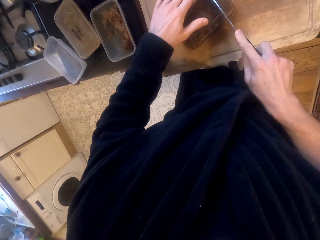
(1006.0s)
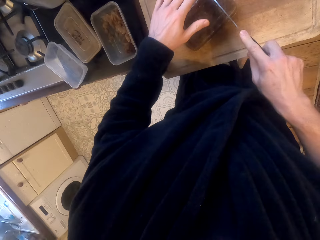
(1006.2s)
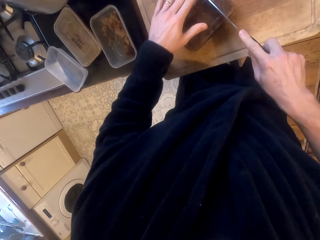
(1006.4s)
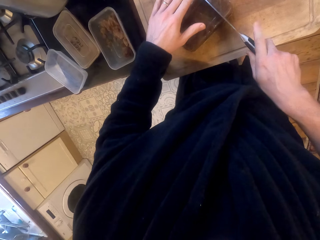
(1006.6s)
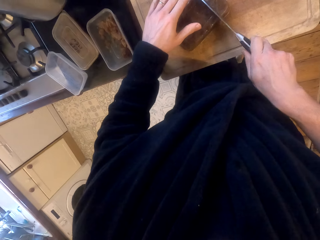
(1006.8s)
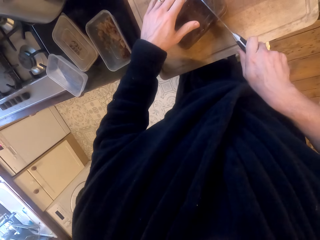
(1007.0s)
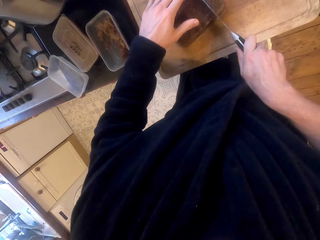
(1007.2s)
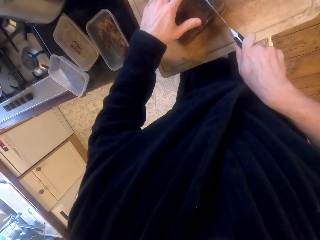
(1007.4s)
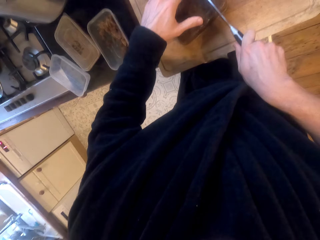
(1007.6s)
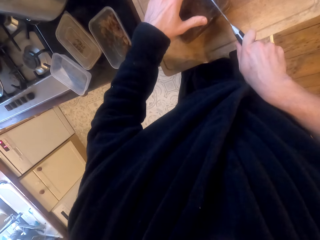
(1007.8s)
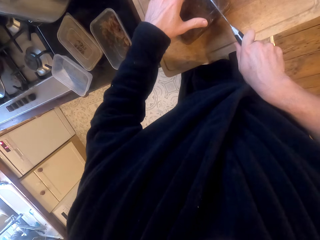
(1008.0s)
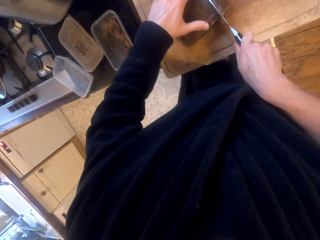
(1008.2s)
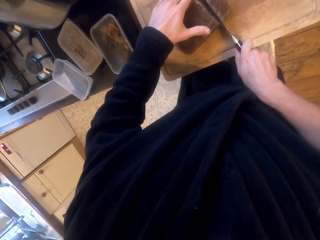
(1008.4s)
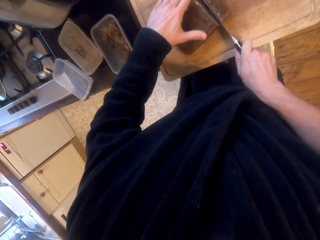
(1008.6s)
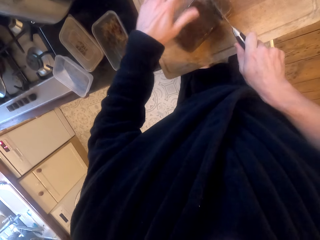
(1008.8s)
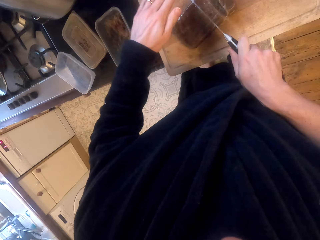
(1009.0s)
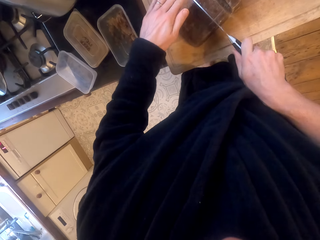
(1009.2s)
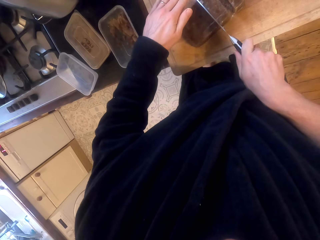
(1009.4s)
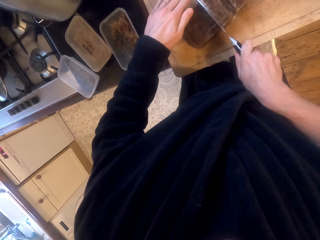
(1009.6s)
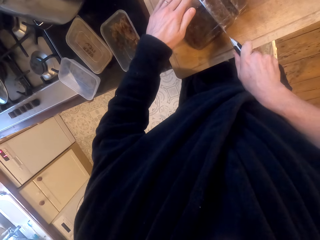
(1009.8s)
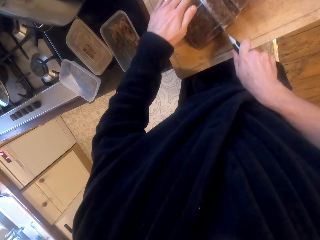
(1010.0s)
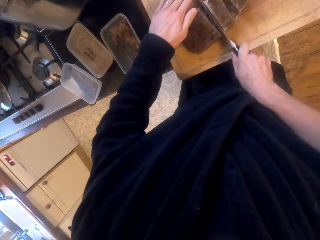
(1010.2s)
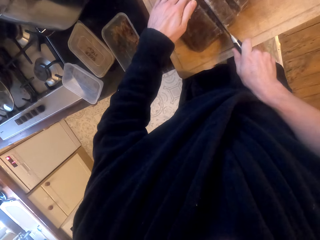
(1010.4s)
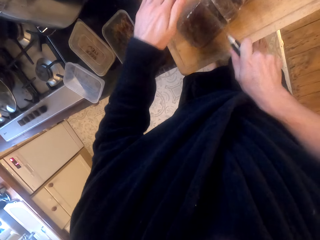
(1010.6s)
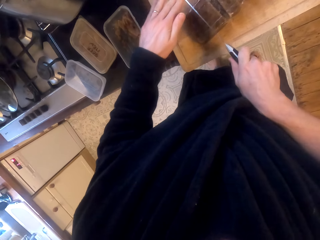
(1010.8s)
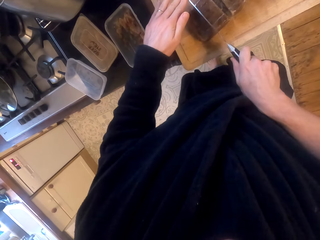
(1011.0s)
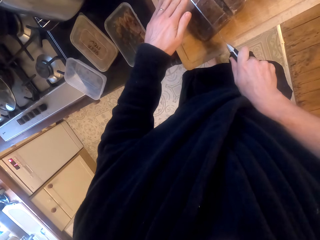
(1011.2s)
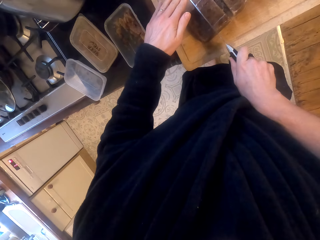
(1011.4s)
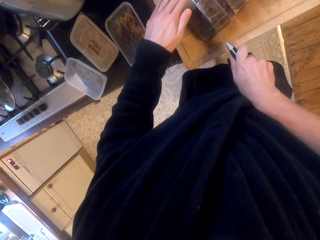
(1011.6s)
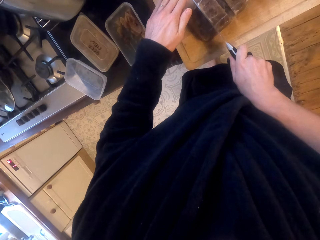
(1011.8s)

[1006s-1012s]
The camera wearer cuts something into pieces.

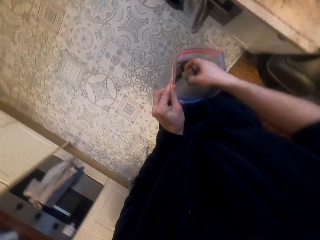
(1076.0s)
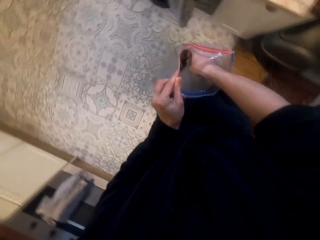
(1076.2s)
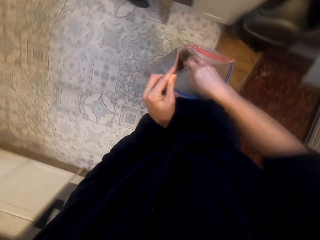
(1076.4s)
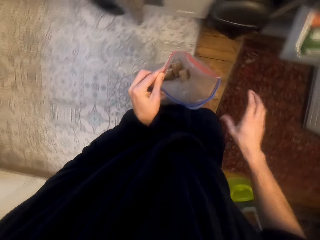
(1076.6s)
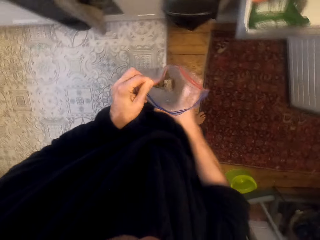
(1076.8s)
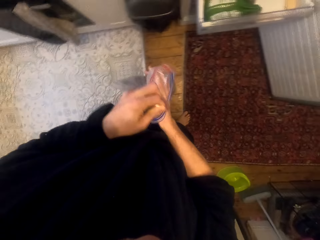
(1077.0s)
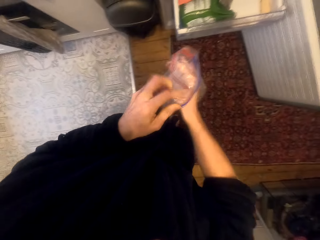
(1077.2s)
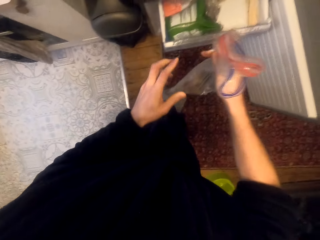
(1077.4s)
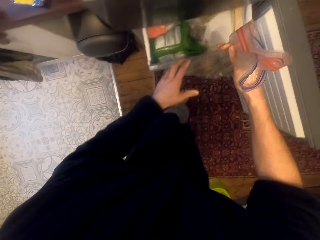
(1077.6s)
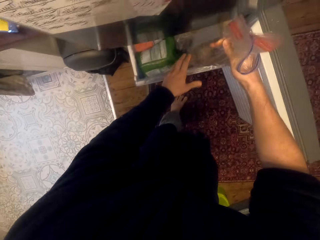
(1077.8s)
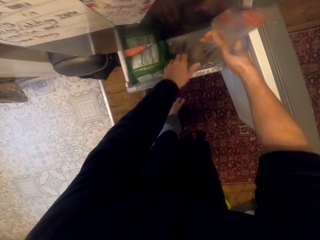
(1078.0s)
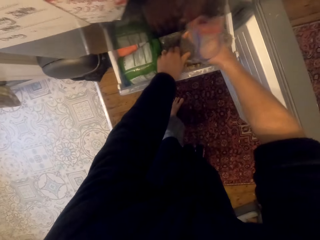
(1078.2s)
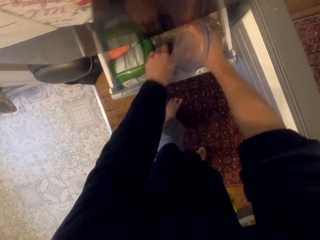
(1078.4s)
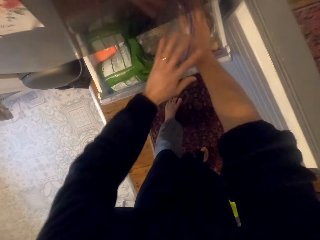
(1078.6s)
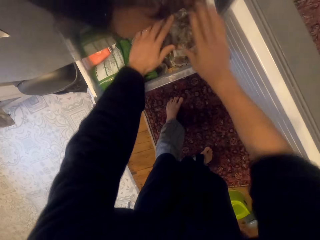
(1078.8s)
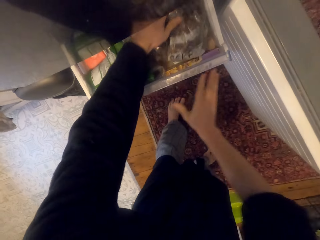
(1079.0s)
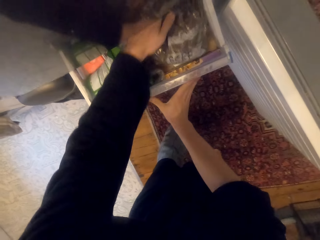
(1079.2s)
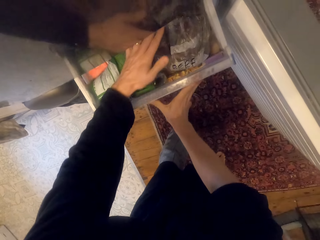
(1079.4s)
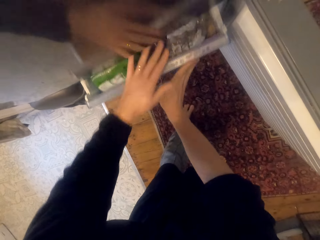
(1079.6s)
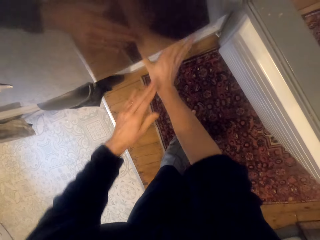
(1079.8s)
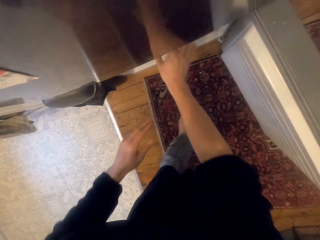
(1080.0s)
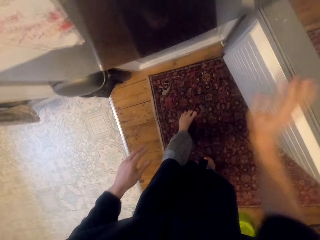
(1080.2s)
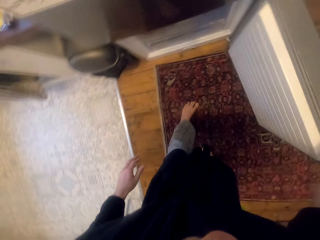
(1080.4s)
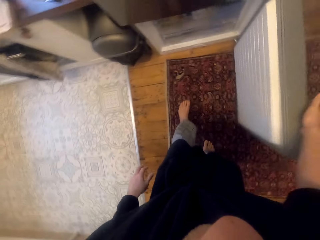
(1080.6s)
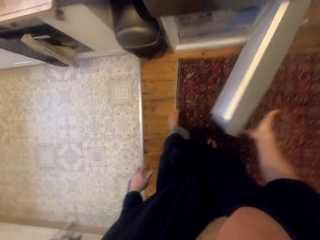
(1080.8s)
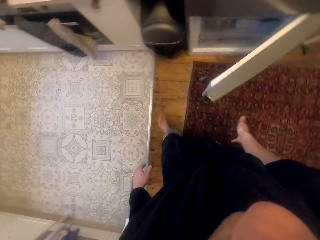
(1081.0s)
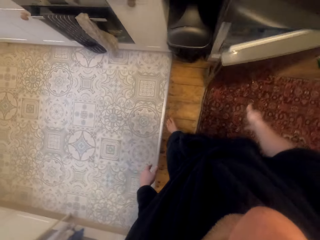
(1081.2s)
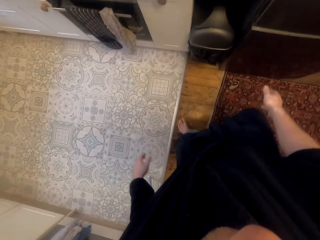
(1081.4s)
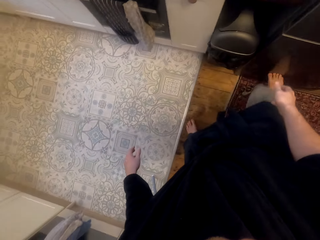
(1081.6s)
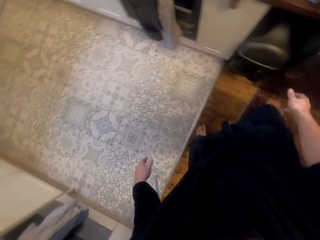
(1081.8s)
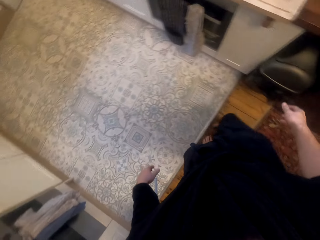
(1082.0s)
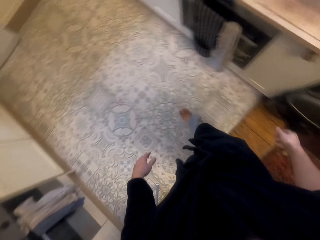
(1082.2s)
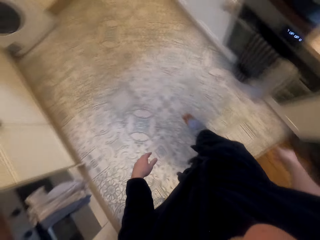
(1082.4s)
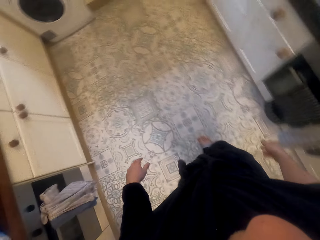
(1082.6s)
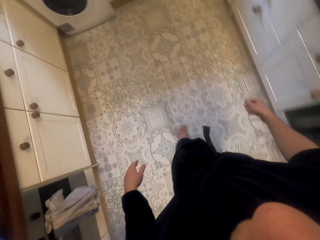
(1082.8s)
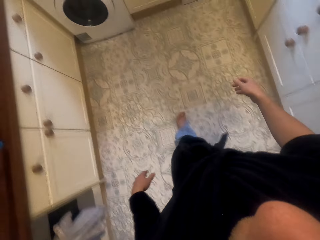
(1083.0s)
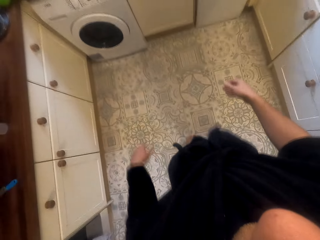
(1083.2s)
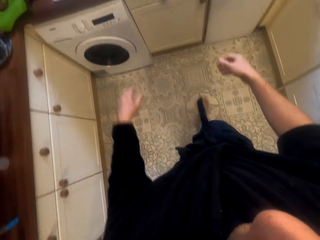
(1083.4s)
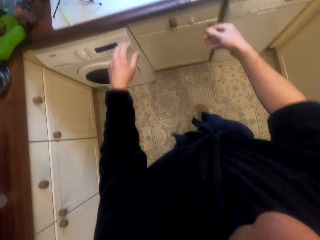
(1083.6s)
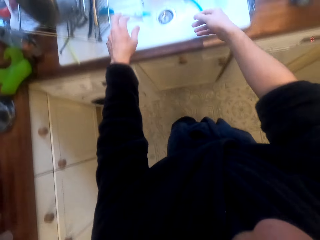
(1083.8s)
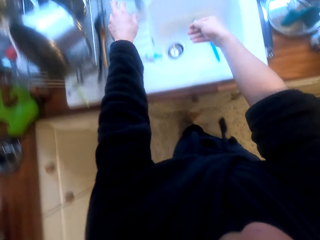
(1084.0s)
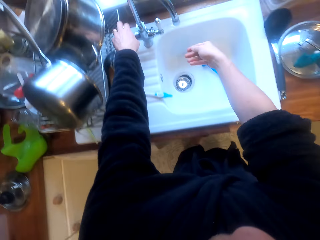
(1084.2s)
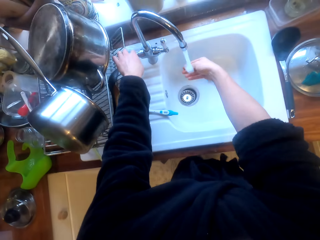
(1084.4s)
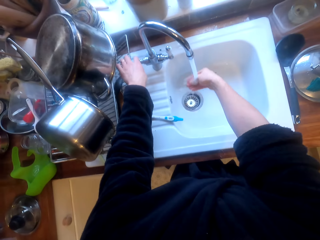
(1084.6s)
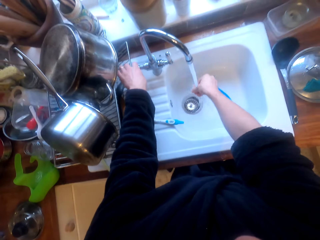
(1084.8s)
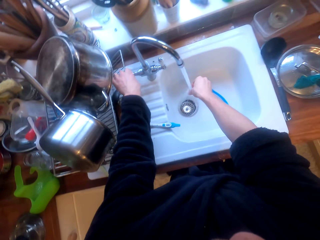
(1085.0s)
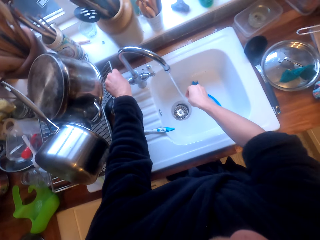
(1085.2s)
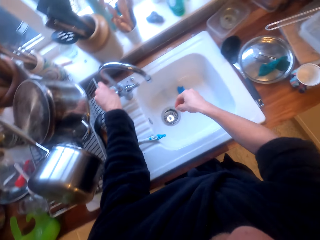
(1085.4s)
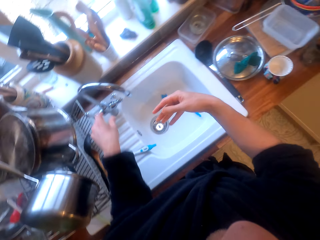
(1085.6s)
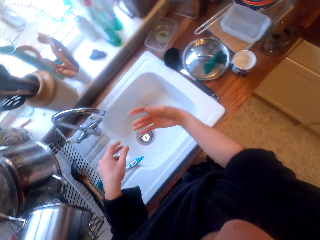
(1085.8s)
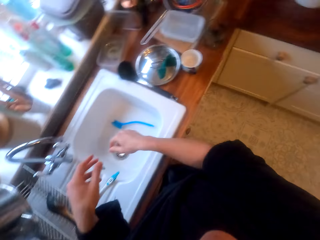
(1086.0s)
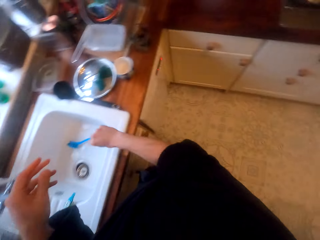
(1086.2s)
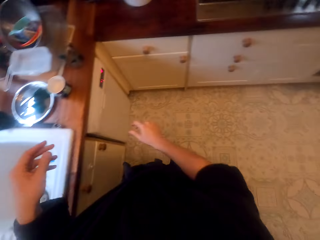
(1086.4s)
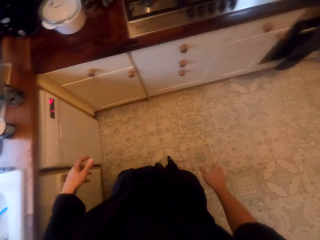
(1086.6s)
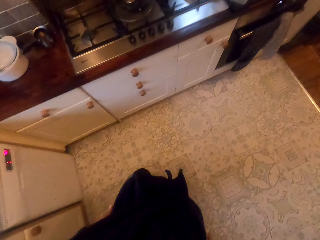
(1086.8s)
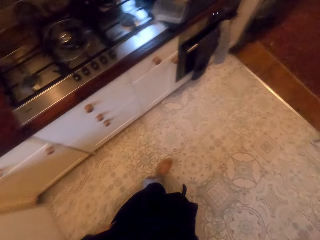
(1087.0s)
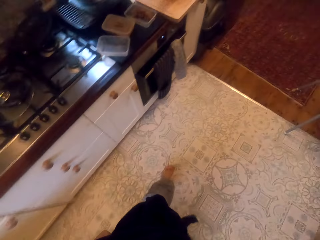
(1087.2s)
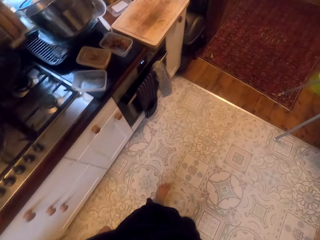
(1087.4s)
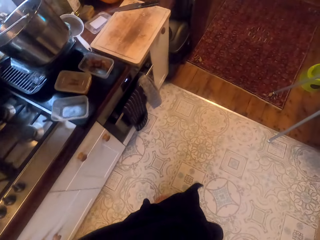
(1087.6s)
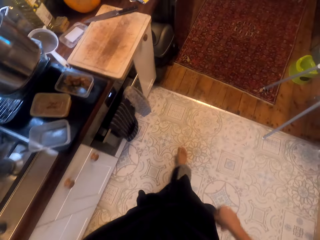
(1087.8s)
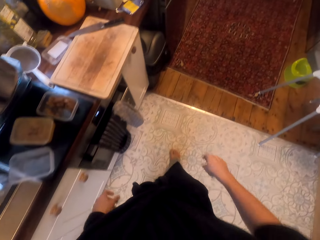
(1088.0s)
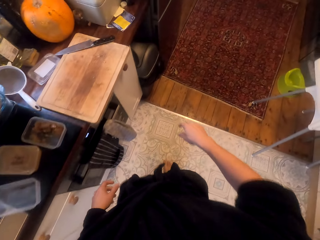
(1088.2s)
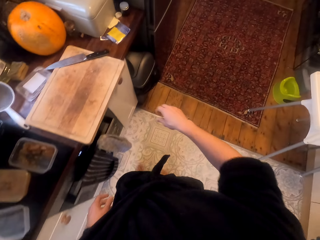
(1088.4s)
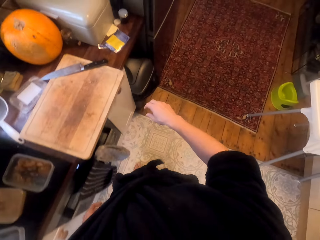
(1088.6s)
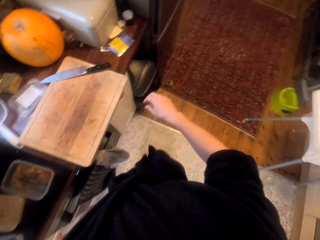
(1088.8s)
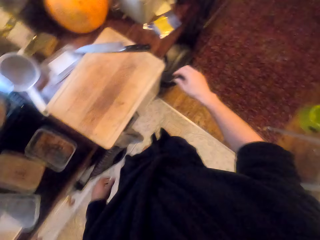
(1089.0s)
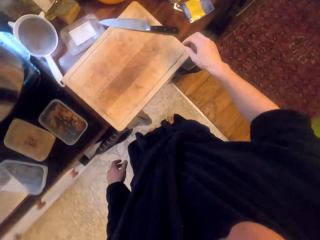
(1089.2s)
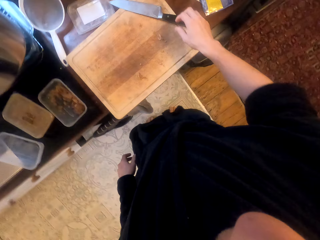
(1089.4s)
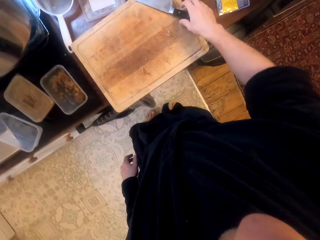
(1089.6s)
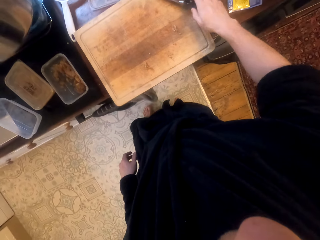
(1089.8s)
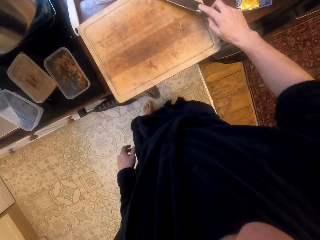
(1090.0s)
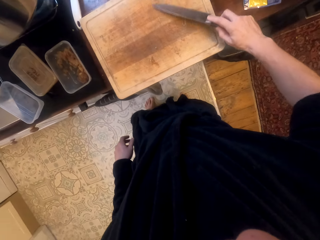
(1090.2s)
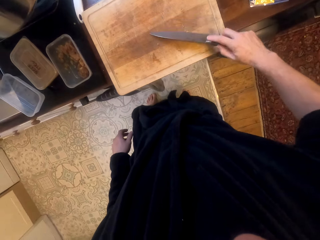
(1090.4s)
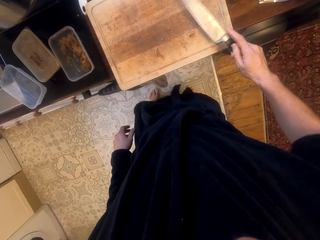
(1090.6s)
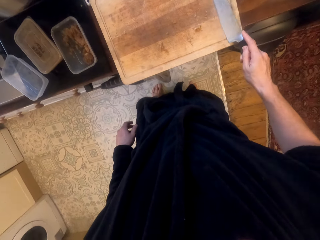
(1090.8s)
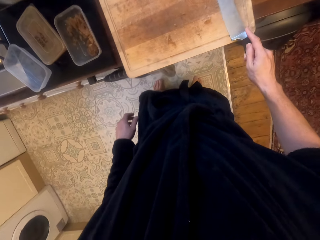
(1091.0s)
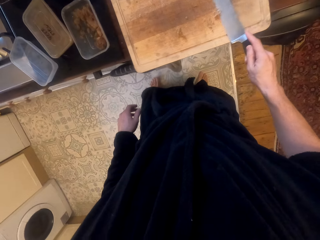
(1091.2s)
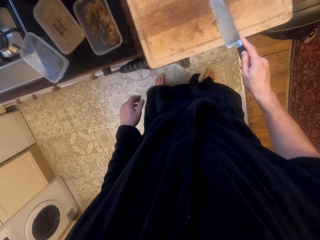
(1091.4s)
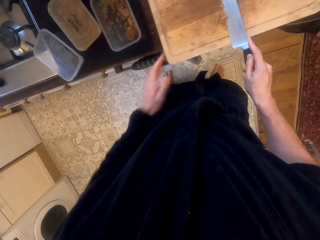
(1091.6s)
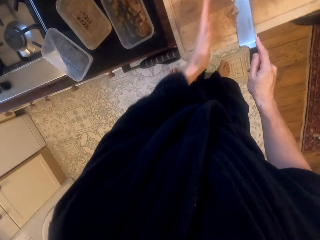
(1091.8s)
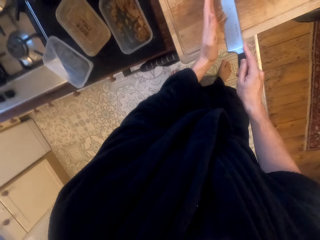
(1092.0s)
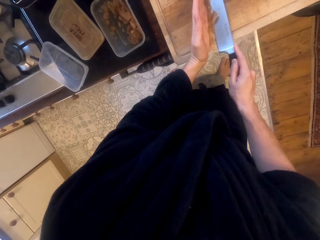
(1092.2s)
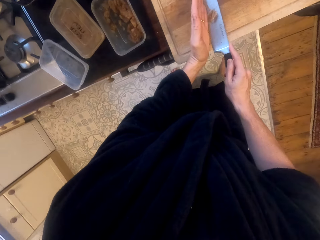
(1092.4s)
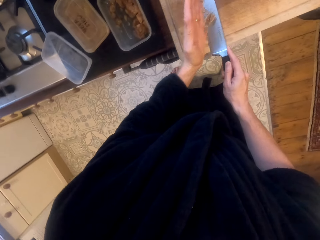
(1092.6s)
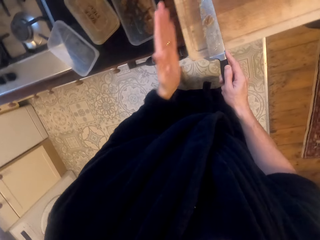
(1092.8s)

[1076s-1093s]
The camera wearer puts the sachet polythene bag in the drawer. They push the drawer and close the cupboard door. They walk around, wash their hand in the sink and close the sink tap. They walk around, pick up a knife and scrub the chopping board with the knife.
